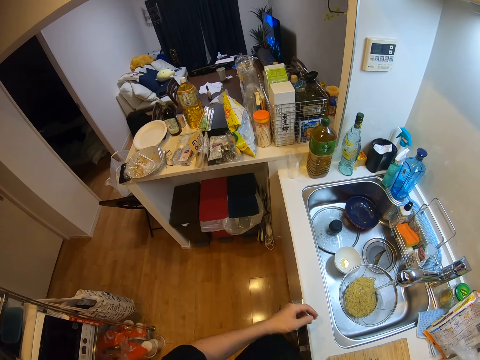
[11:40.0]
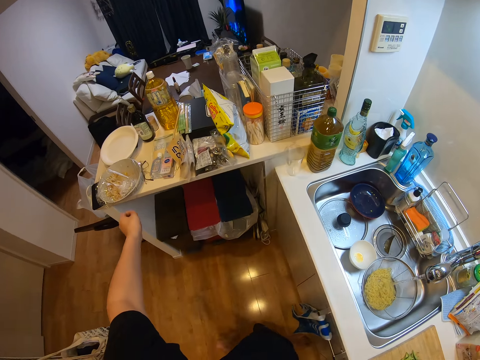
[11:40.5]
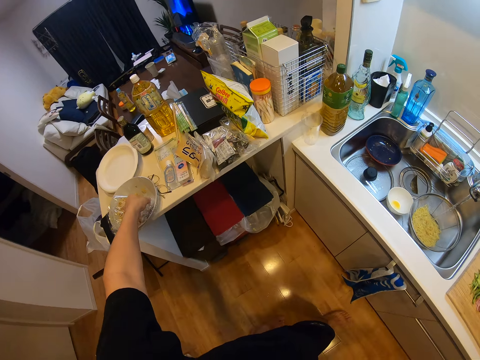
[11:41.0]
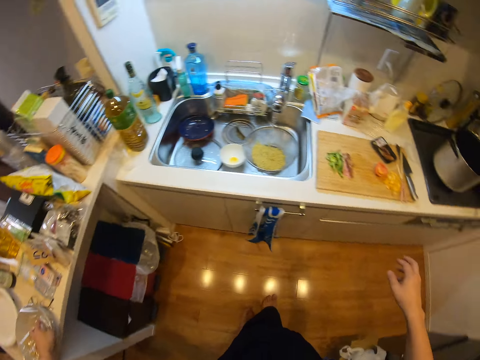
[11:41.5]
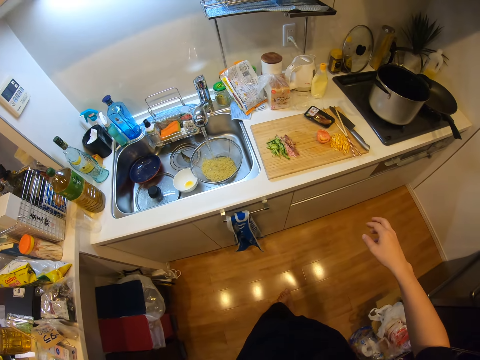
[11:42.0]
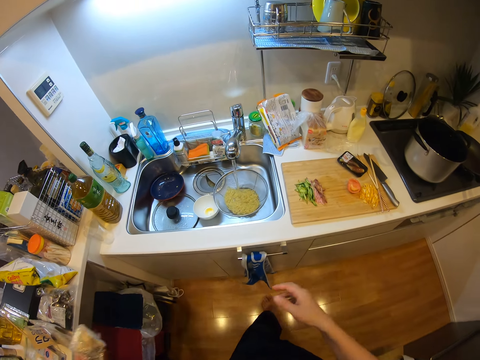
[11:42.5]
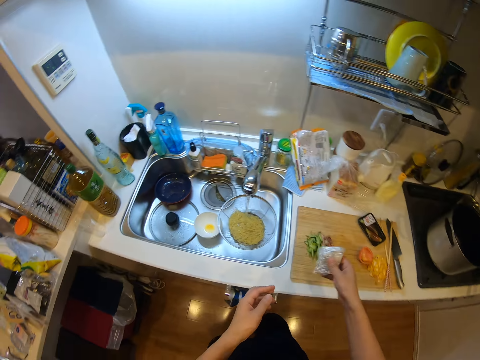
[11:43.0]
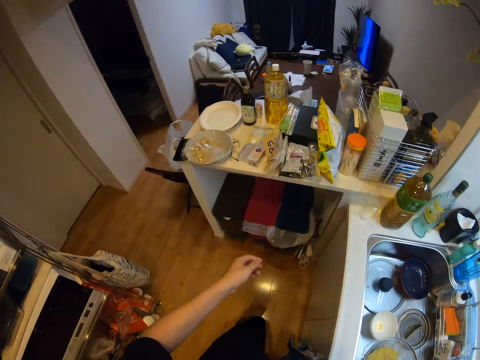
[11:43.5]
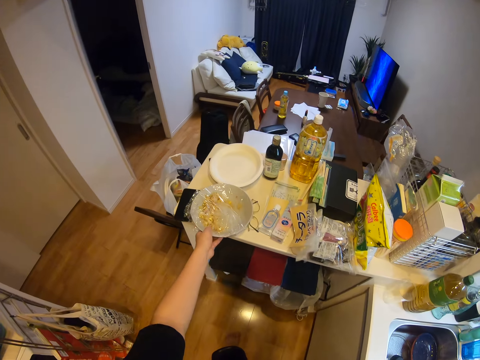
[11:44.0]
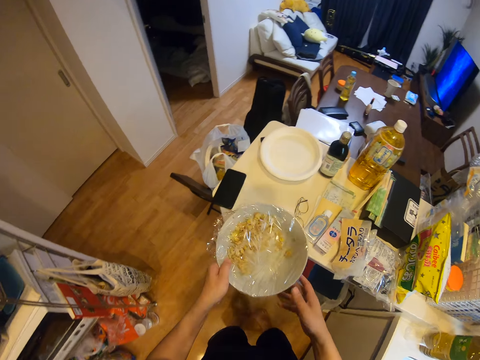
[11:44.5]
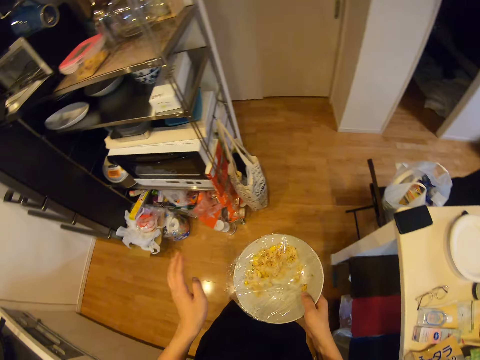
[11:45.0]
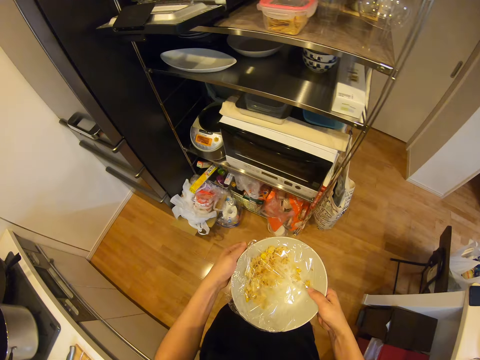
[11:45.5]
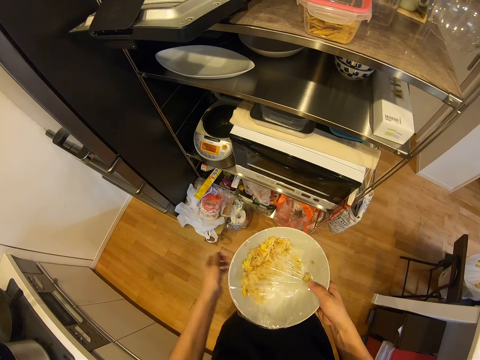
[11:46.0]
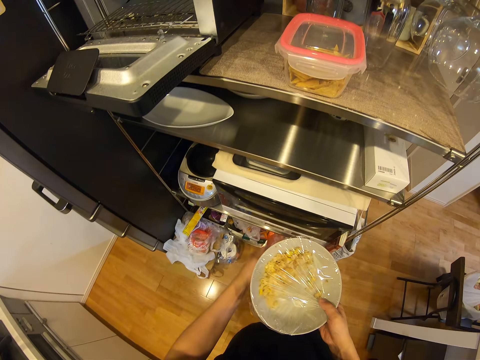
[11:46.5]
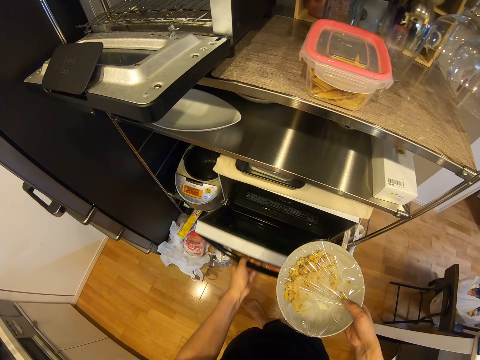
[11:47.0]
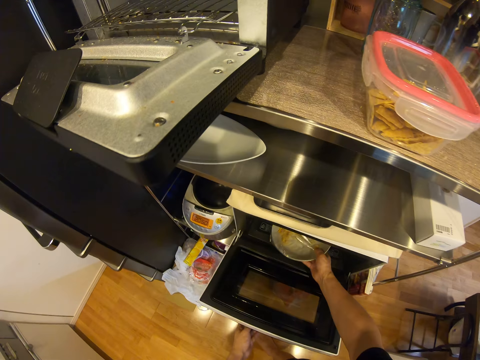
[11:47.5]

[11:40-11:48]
The camera wearer picks up a nylon on a plate on the cabinet with her left hand. She switches the nylon to her right hand. She drops the nylon on the cabinet. She walks in the kitchen. She picks up the plate with food on the cabinet with her left hand. She wraps the plate well. She opens a microwave in the kitchen. She puts the plate in the microwave.
